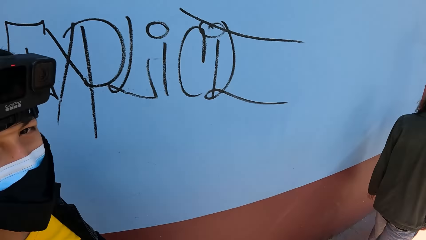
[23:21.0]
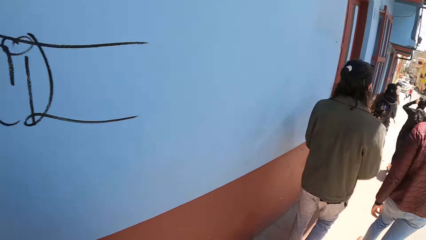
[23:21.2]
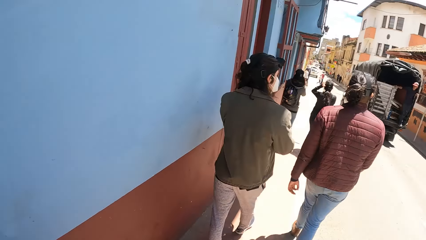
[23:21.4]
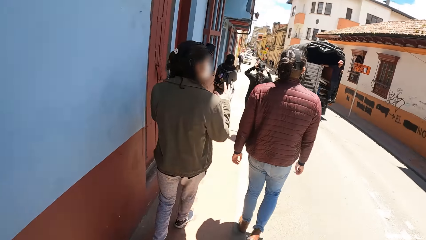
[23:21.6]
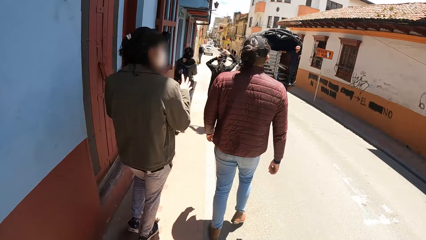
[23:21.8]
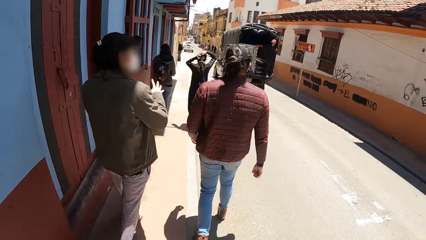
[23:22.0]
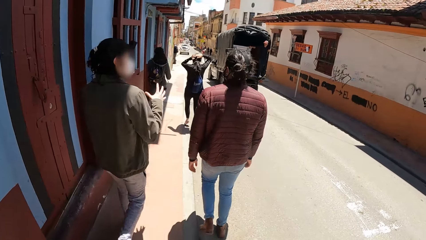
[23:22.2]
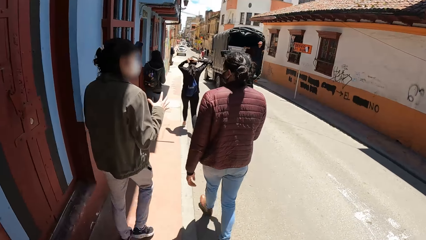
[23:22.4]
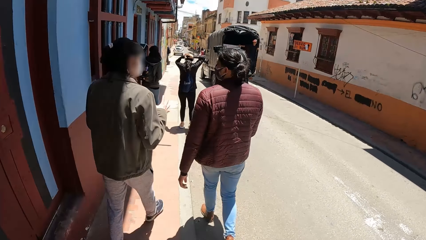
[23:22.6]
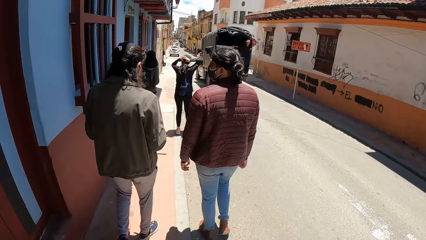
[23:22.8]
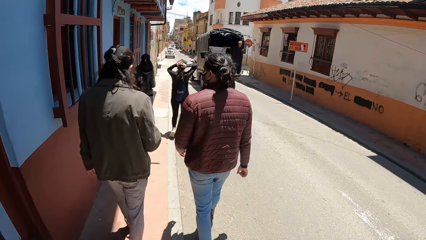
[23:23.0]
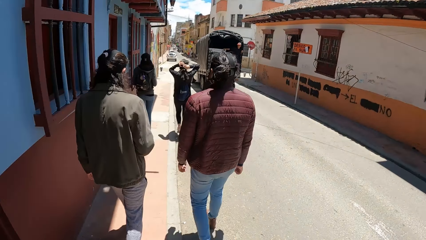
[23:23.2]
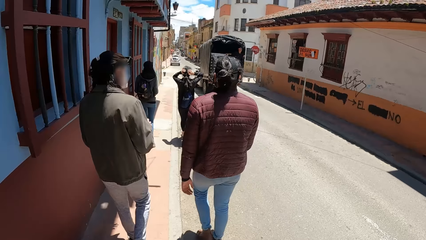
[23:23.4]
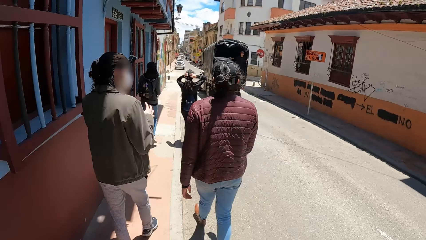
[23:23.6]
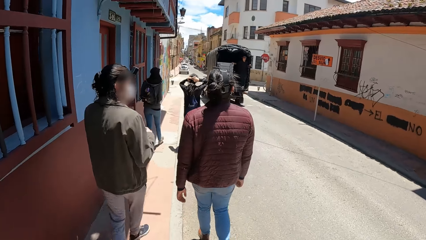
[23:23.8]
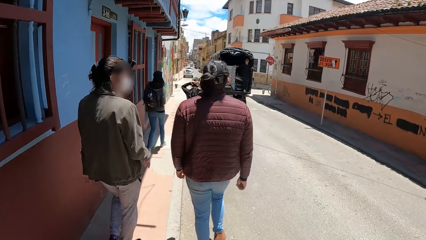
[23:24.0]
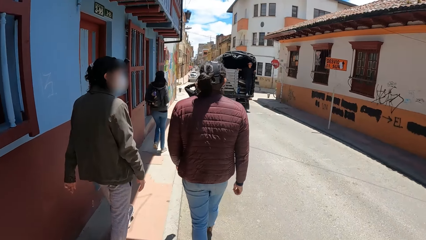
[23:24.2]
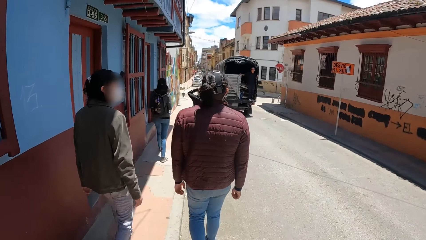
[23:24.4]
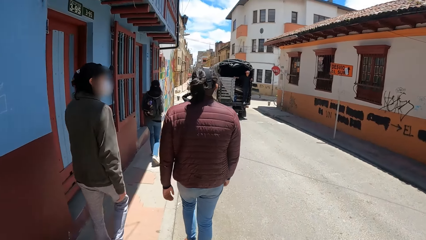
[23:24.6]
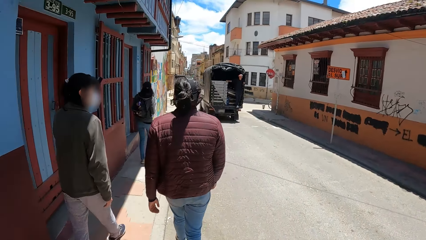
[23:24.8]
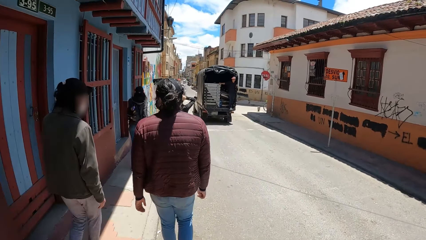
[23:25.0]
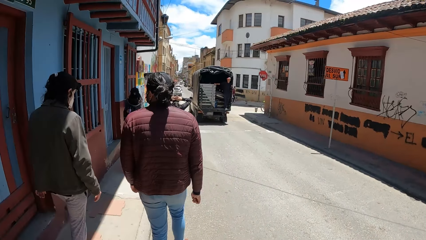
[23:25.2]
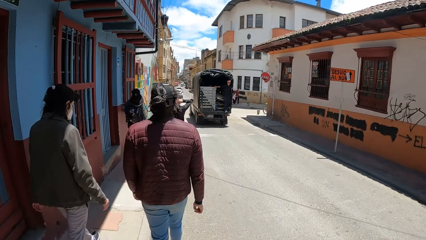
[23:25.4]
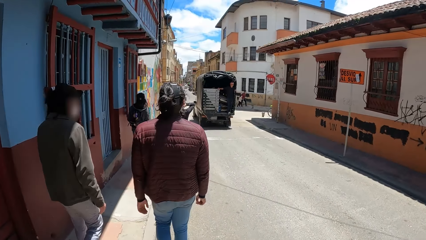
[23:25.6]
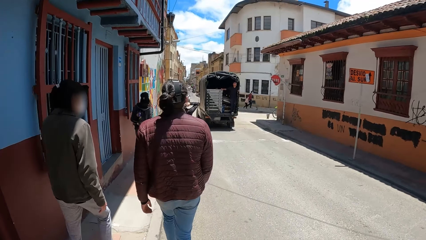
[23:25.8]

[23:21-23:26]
A man walks on the road.

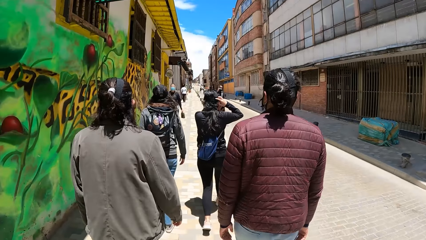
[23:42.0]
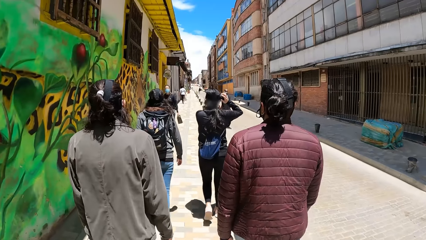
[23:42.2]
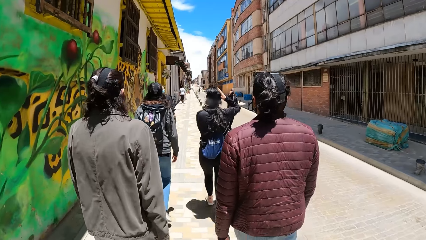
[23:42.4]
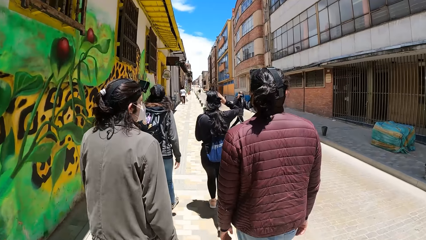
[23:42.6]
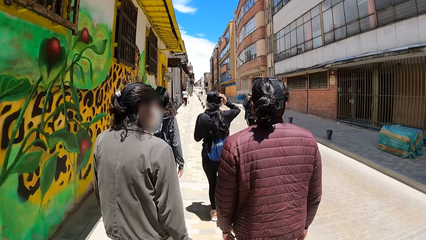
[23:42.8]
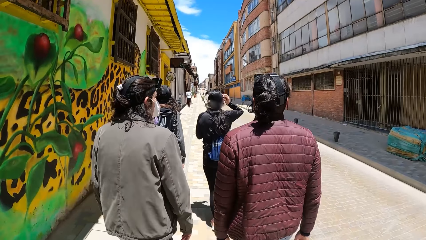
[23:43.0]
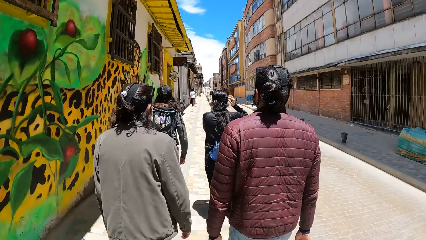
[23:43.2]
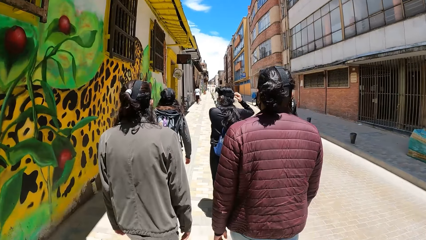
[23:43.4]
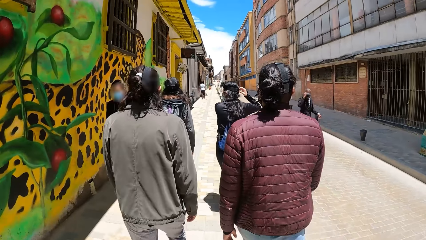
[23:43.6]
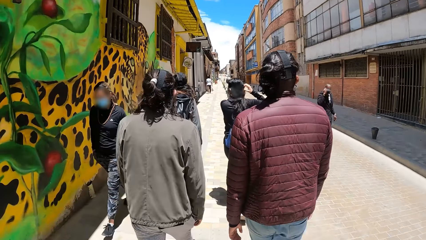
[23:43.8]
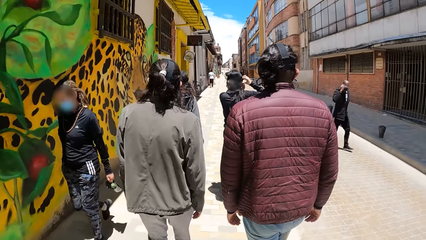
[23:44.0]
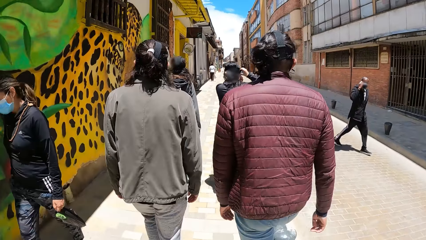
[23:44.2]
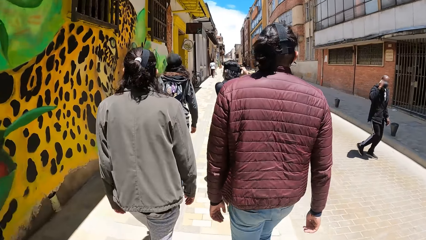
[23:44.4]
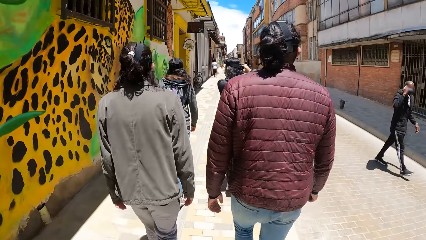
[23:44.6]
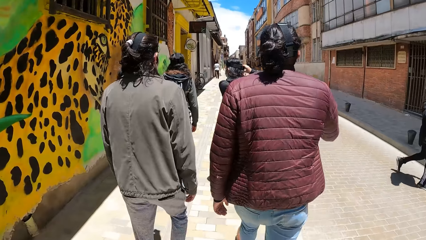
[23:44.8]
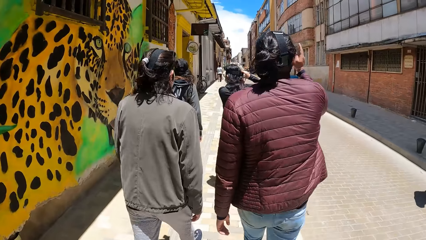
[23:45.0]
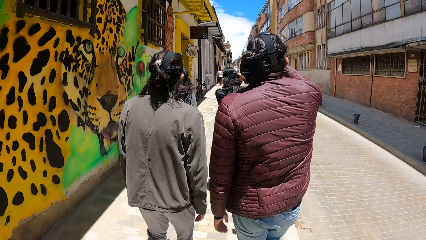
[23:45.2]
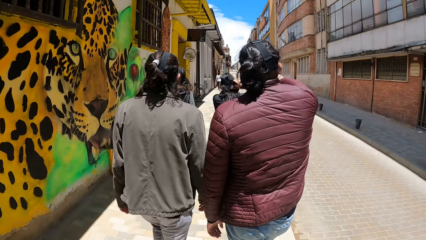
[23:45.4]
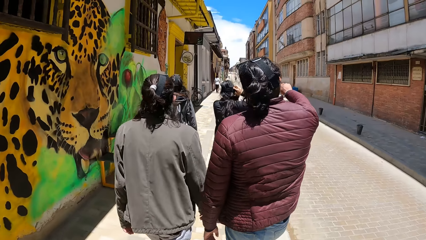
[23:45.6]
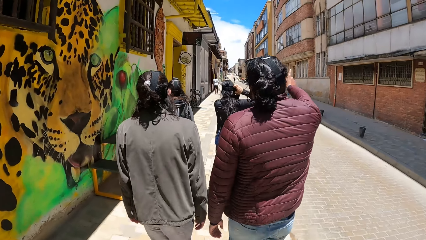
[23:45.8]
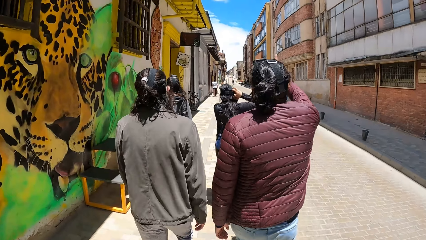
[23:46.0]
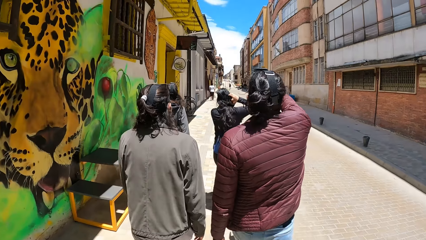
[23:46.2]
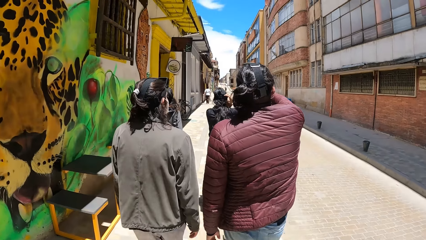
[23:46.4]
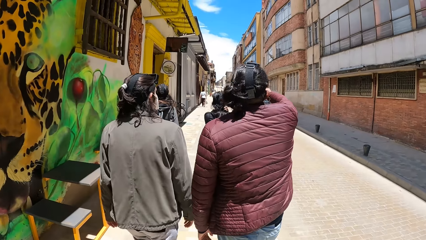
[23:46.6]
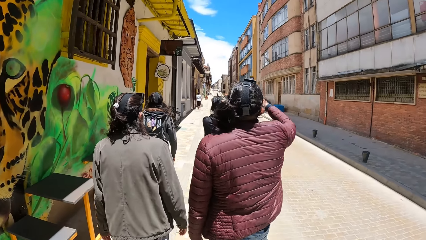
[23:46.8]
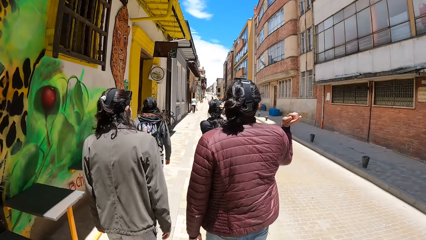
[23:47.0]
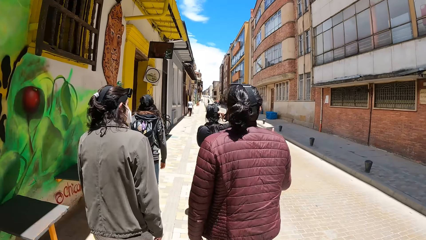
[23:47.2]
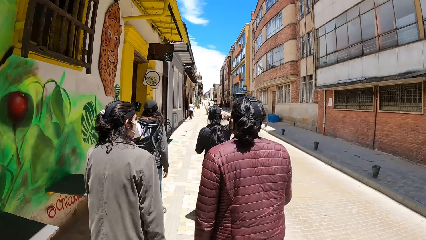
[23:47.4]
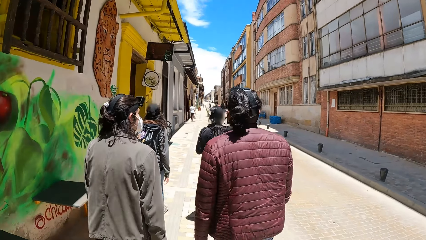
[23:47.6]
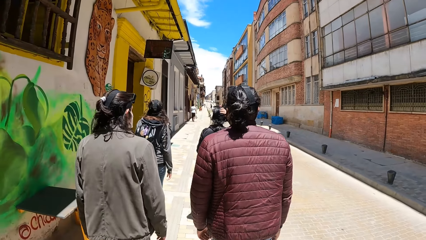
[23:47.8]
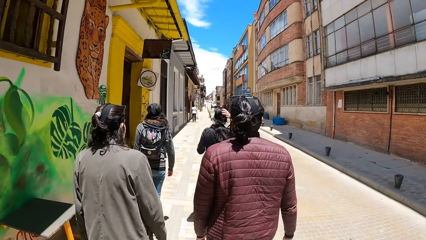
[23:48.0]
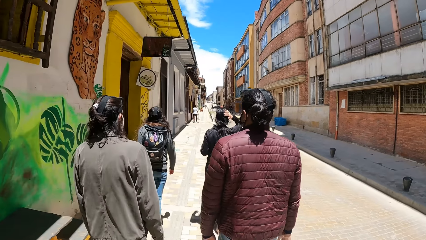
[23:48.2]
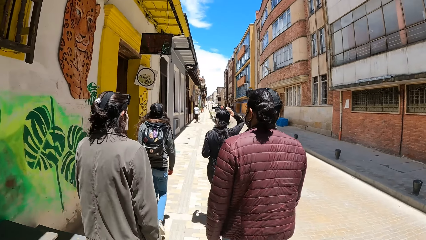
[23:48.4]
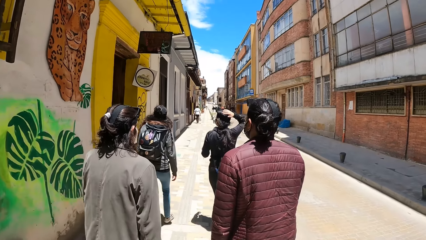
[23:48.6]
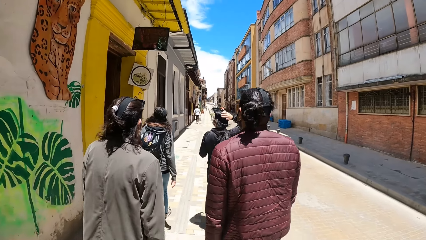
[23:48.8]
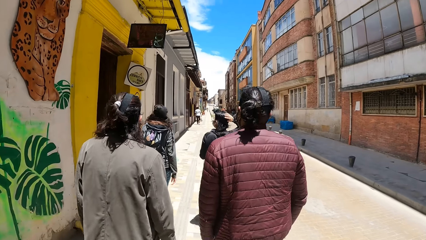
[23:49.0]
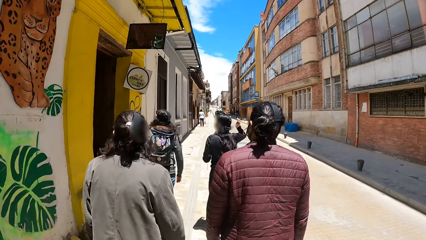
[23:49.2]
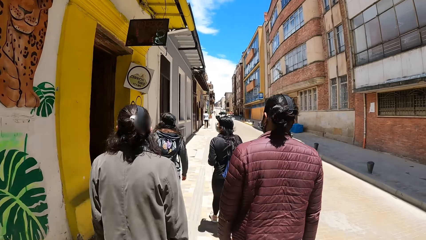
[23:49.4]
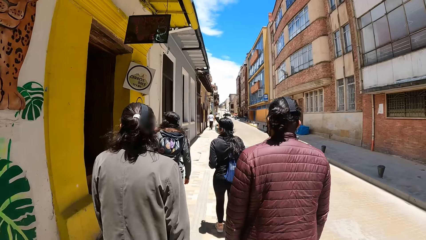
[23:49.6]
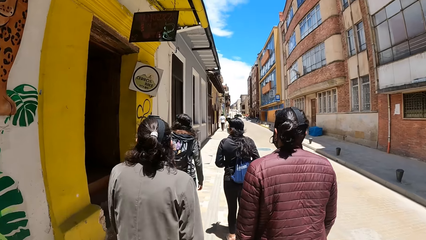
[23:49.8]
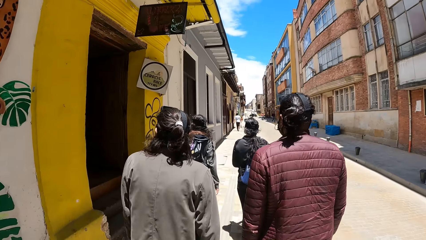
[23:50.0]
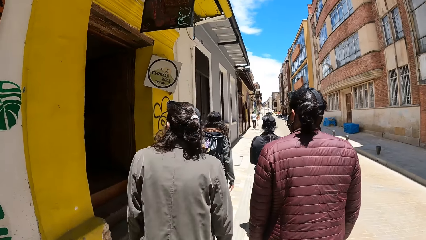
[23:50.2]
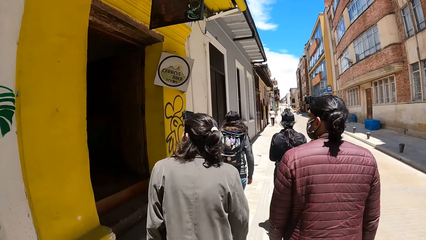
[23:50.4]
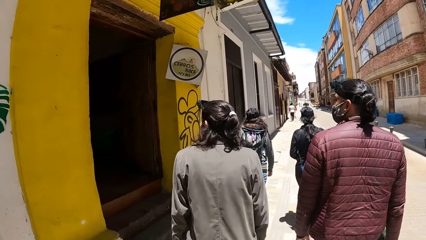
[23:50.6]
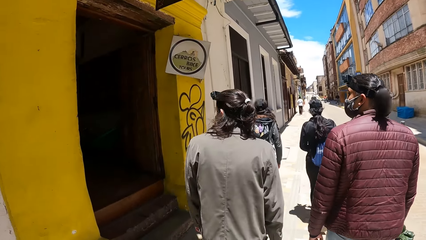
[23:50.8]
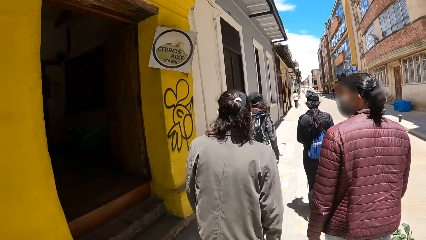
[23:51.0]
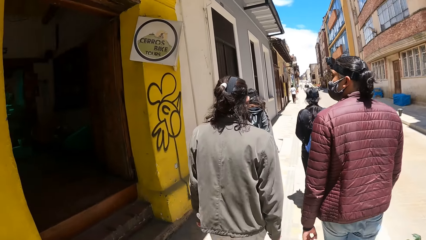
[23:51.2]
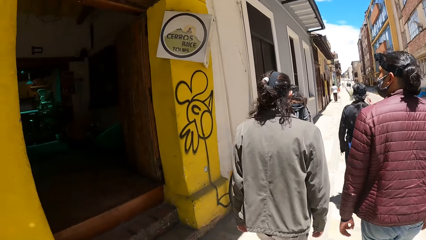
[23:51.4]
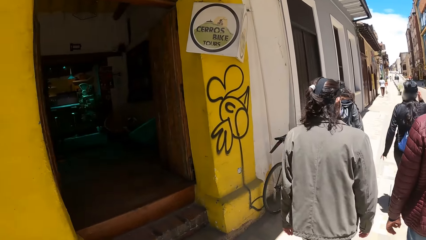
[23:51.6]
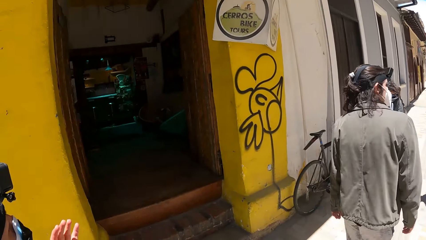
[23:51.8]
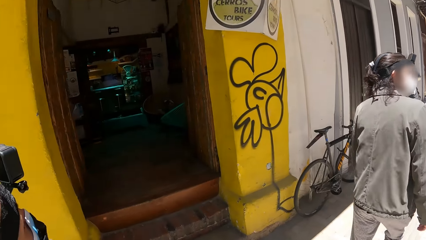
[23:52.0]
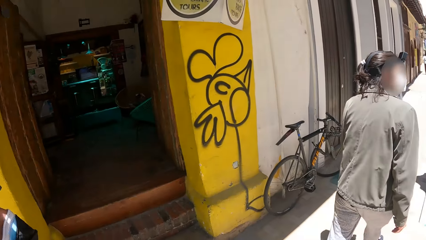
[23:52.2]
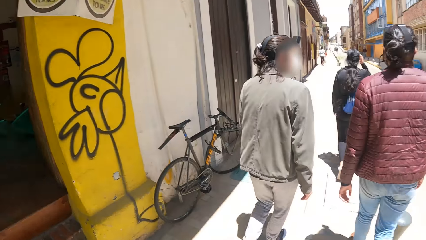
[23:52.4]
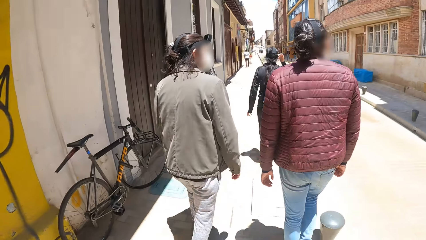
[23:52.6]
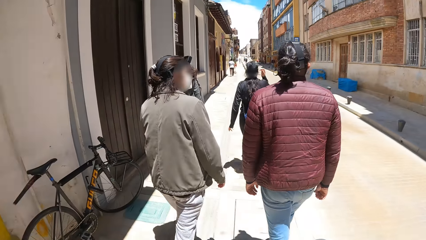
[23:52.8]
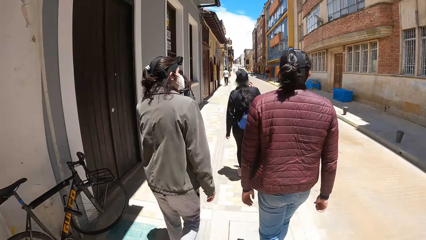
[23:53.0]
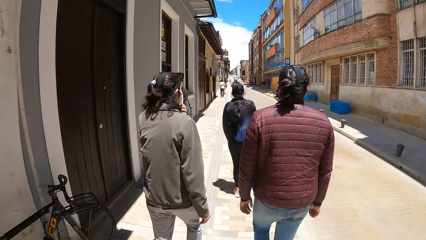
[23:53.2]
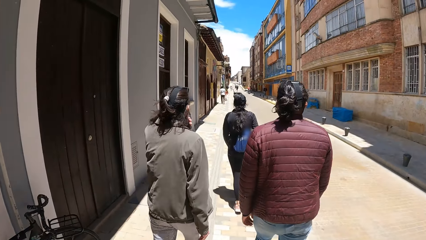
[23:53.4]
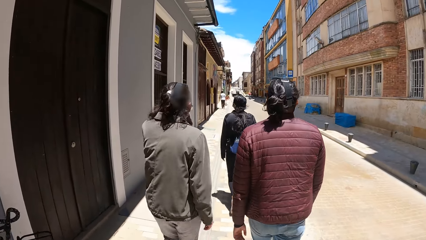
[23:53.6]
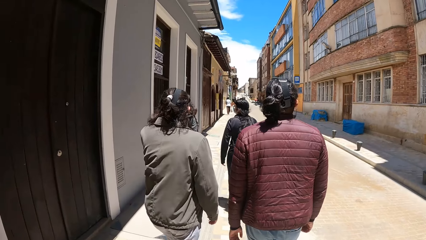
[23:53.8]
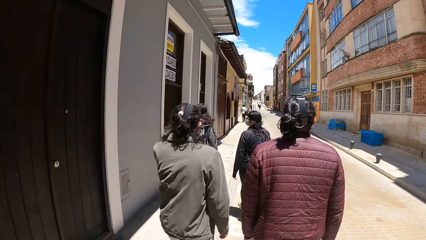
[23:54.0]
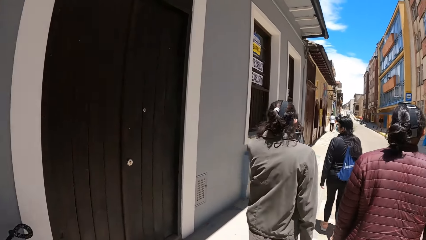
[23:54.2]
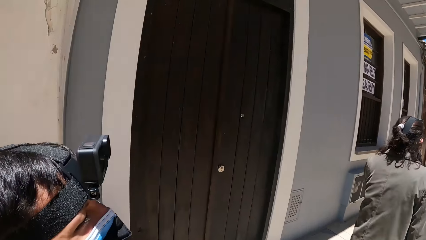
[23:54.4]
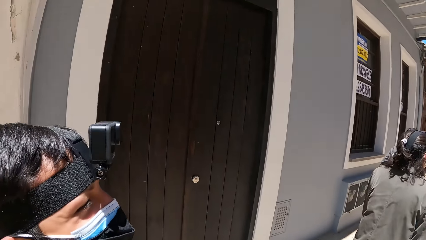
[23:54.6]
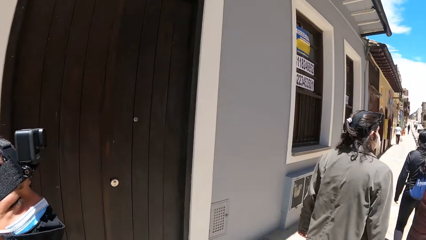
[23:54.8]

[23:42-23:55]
A woman walks past the camera wearer. A man walks past the camera wearer. Another woman touches the head camera on her head with her right hand.
